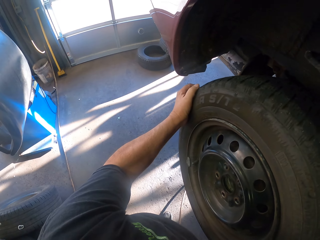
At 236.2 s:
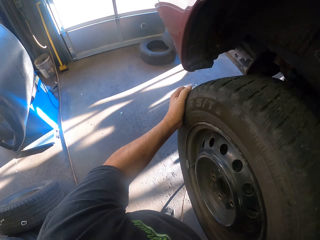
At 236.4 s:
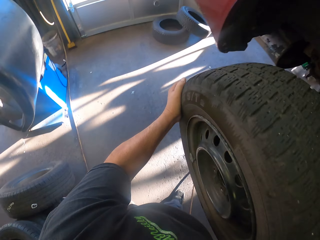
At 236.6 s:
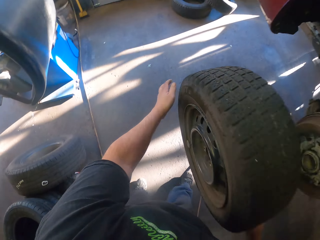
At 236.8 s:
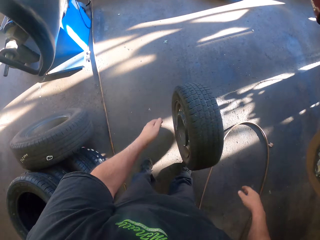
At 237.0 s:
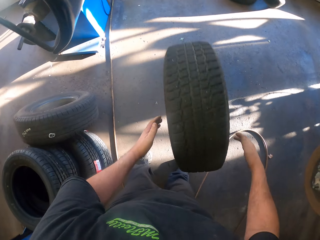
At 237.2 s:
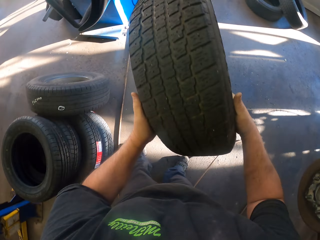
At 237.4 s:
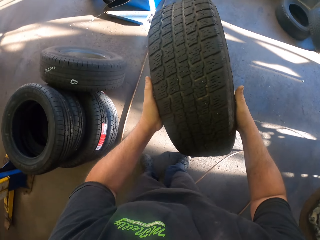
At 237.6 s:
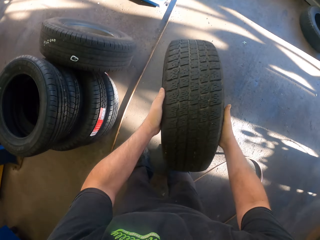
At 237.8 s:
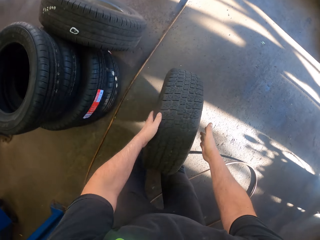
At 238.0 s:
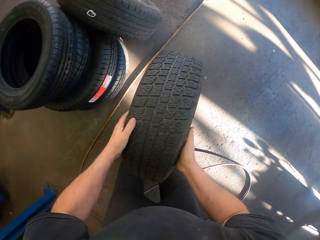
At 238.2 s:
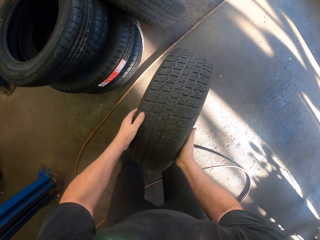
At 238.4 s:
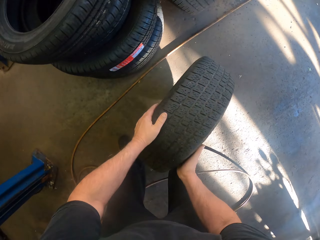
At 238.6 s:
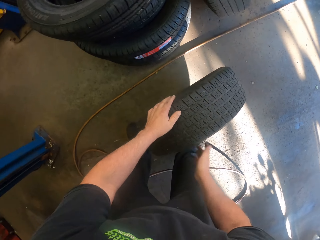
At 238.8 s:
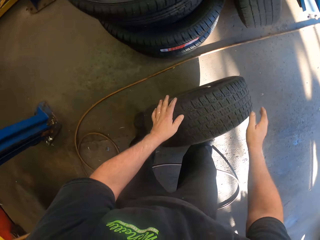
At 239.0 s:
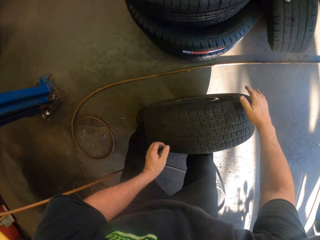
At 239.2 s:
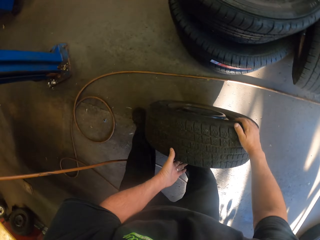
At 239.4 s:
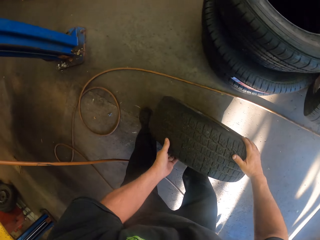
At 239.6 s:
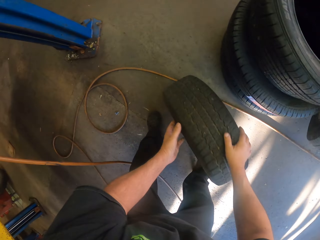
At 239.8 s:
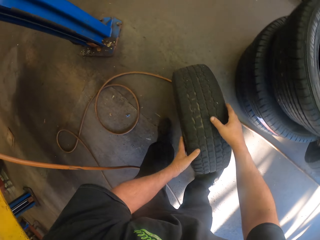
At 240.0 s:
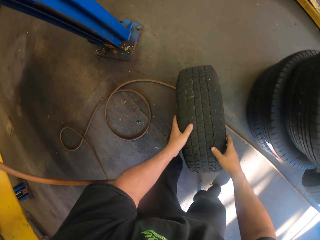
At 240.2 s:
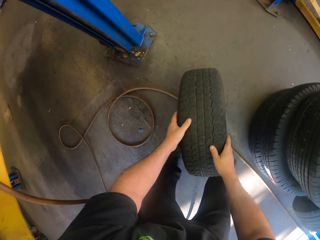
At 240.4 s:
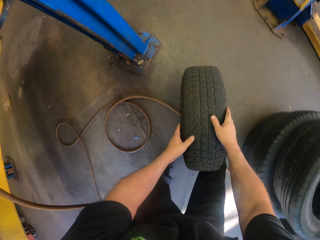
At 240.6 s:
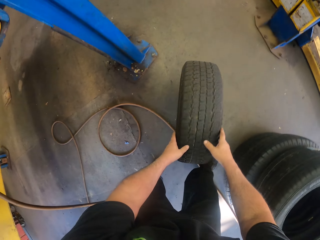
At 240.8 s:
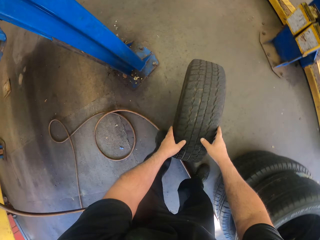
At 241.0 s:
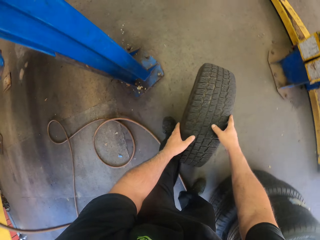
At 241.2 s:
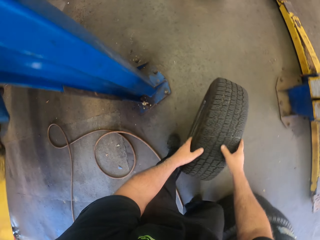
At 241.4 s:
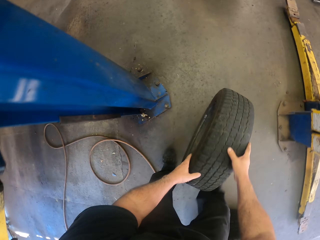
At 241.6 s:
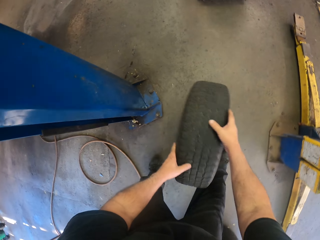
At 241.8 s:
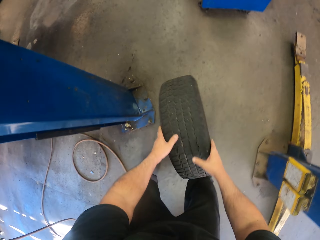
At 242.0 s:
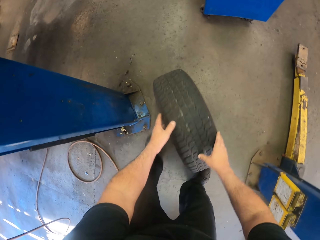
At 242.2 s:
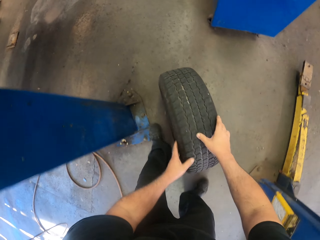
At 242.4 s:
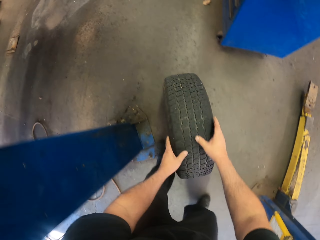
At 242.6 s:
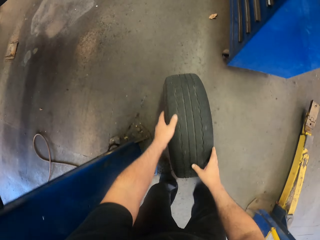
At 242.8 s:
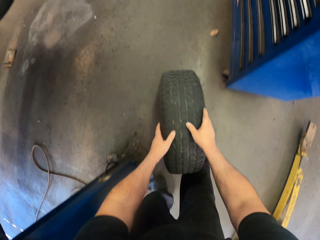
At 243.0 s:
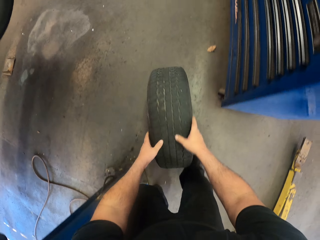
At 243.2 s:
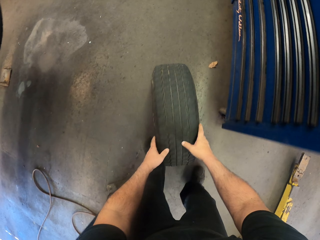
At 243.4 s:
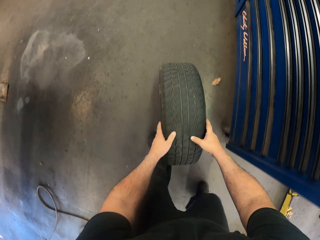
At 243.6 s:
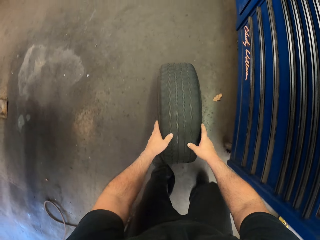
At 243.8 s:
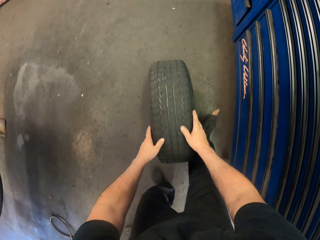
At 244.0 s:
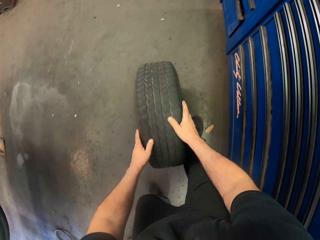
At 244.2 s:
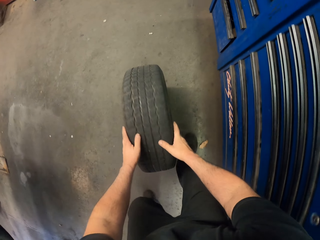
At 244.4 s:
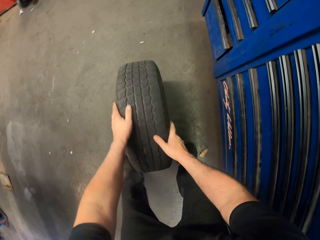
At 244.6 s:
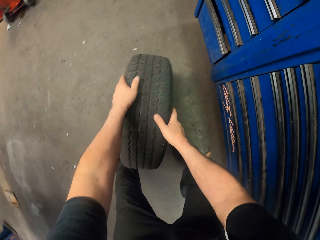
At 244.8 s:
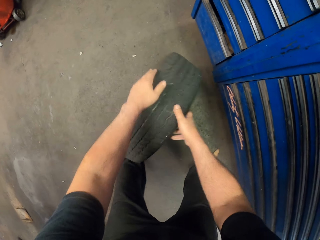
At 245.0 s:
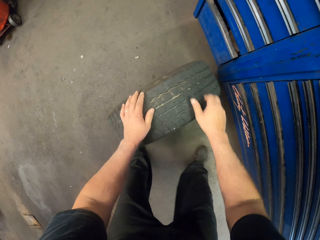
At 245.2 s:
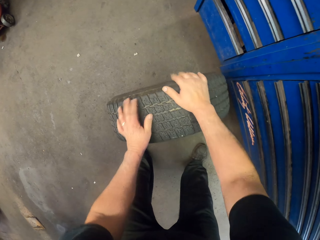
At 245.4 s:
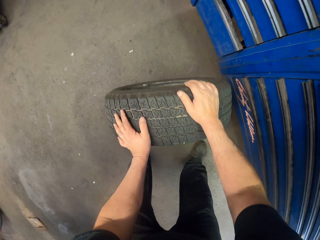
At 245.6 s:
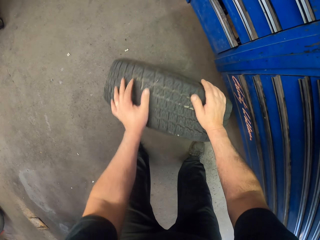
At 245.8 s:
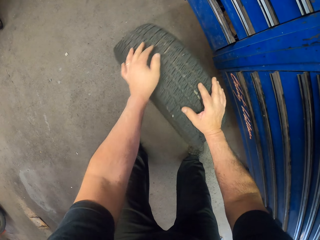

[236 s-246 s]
The camera wearer removes the tire from the car. They rest the tire on the floor. They ride the tire on the garage floor.

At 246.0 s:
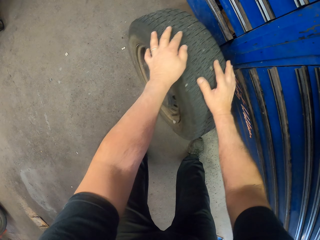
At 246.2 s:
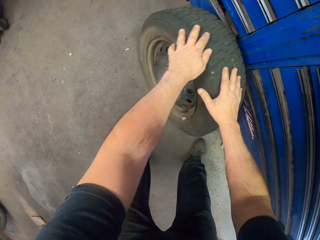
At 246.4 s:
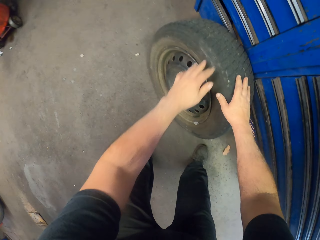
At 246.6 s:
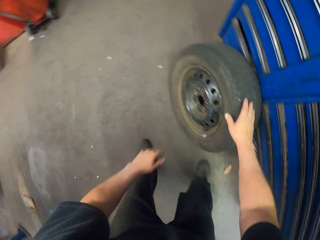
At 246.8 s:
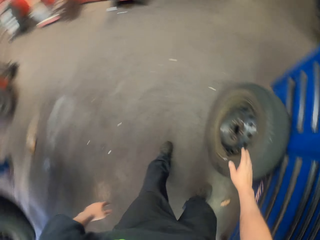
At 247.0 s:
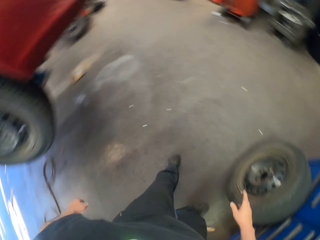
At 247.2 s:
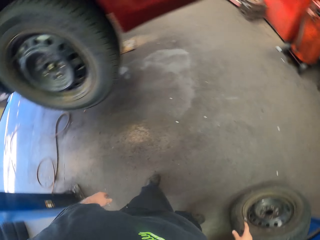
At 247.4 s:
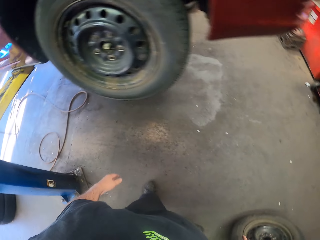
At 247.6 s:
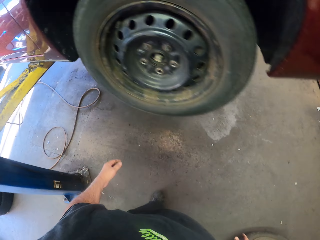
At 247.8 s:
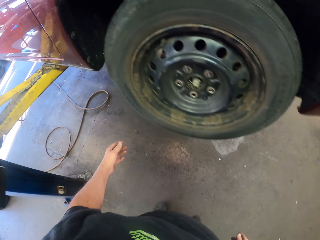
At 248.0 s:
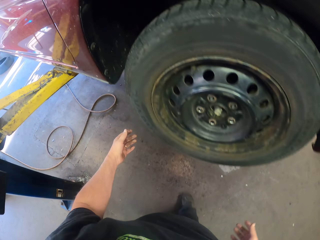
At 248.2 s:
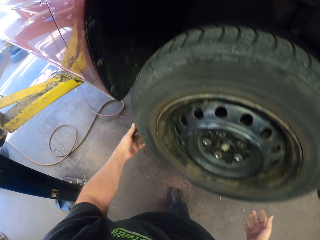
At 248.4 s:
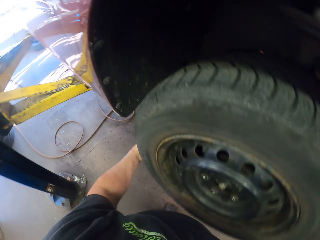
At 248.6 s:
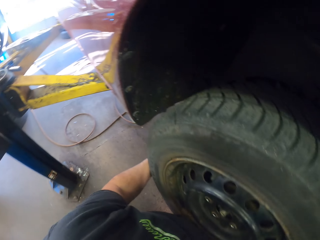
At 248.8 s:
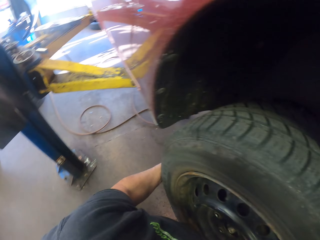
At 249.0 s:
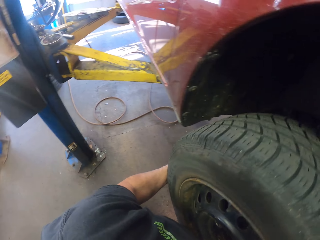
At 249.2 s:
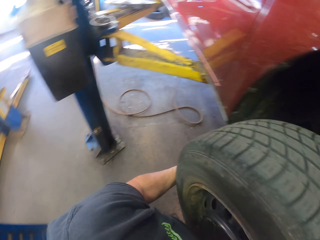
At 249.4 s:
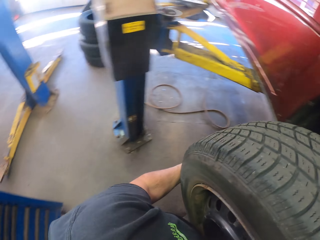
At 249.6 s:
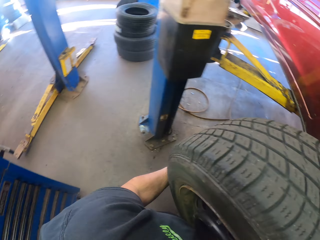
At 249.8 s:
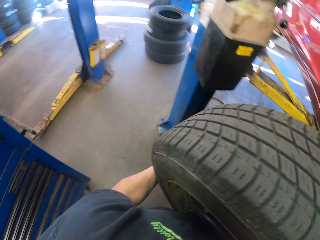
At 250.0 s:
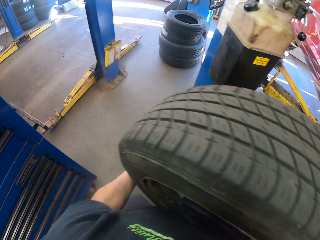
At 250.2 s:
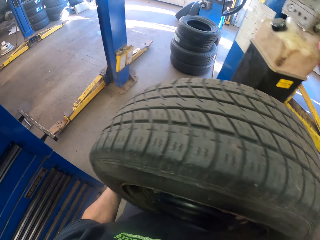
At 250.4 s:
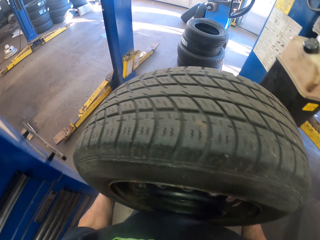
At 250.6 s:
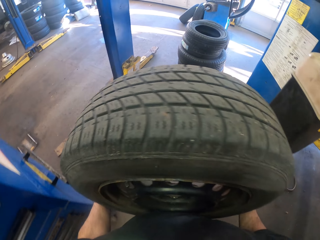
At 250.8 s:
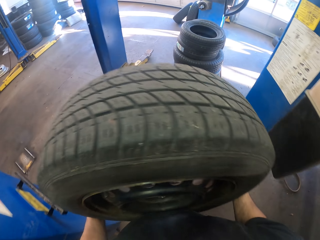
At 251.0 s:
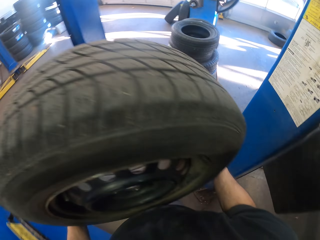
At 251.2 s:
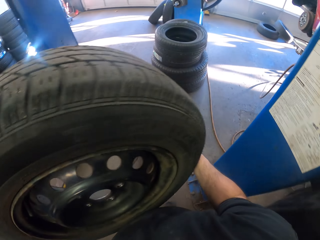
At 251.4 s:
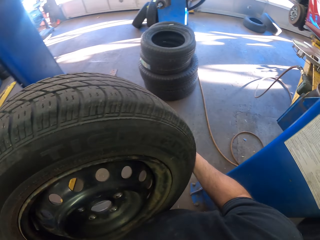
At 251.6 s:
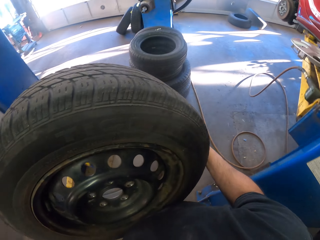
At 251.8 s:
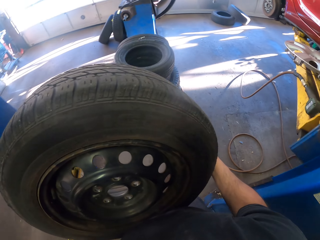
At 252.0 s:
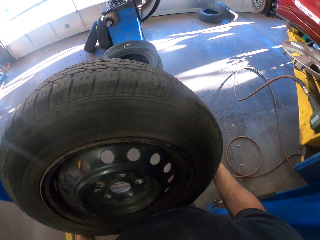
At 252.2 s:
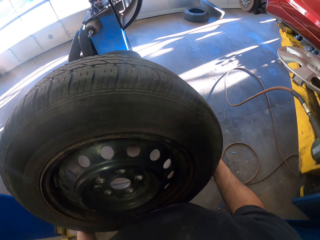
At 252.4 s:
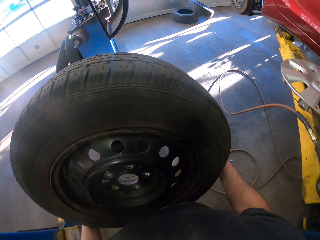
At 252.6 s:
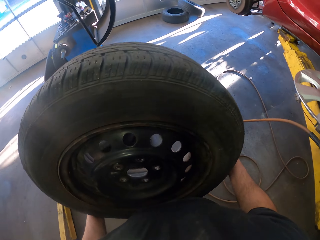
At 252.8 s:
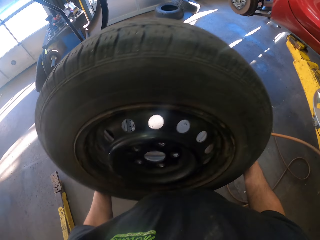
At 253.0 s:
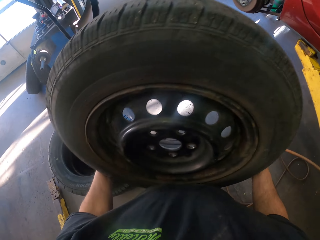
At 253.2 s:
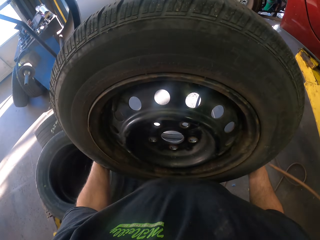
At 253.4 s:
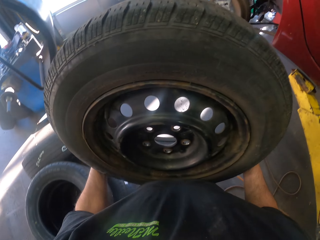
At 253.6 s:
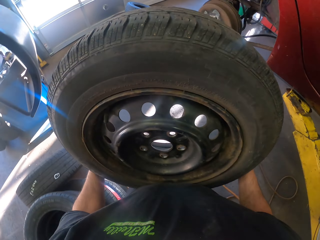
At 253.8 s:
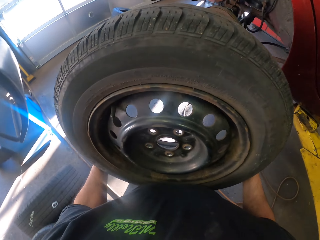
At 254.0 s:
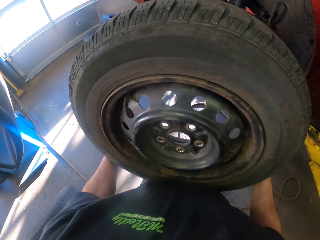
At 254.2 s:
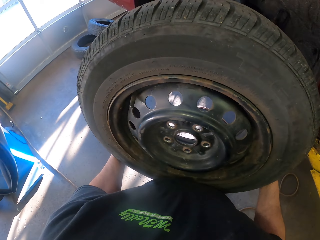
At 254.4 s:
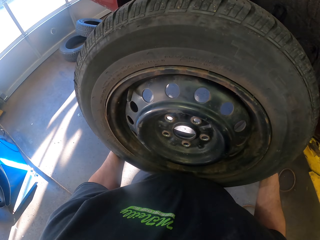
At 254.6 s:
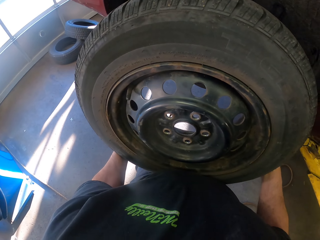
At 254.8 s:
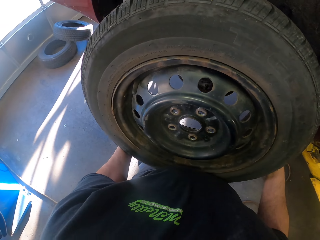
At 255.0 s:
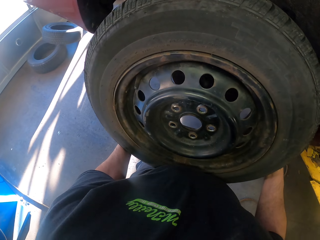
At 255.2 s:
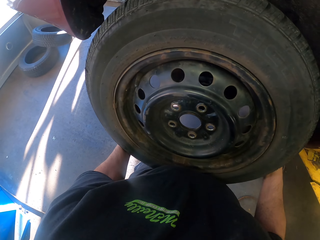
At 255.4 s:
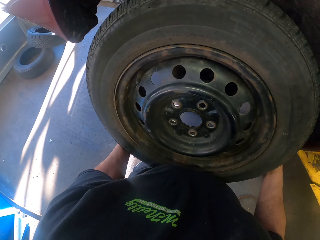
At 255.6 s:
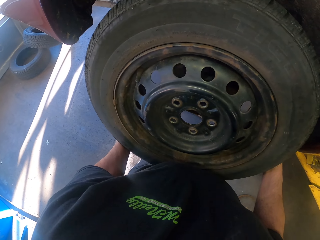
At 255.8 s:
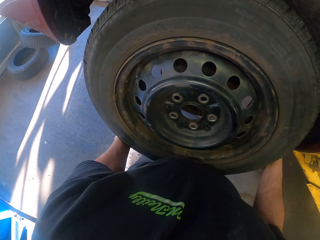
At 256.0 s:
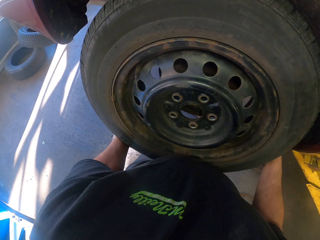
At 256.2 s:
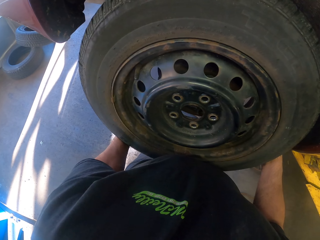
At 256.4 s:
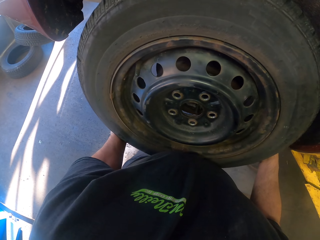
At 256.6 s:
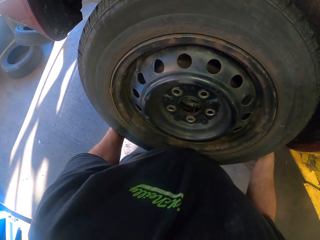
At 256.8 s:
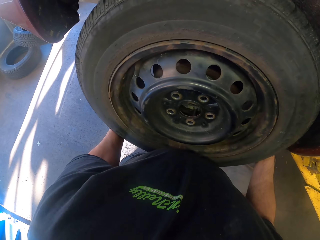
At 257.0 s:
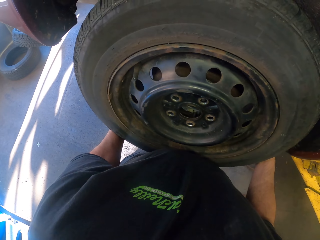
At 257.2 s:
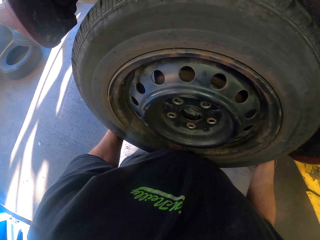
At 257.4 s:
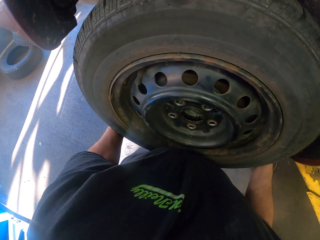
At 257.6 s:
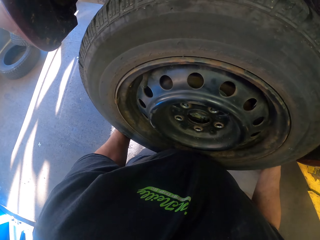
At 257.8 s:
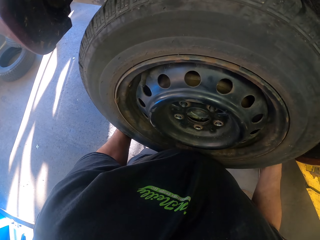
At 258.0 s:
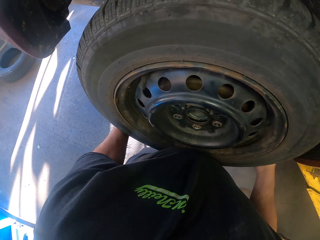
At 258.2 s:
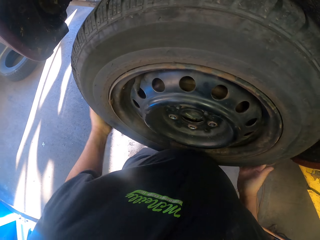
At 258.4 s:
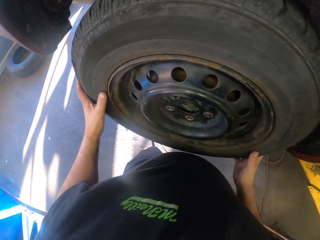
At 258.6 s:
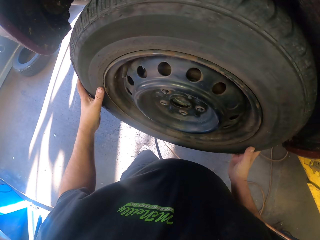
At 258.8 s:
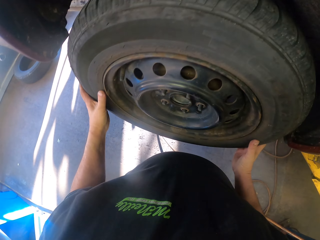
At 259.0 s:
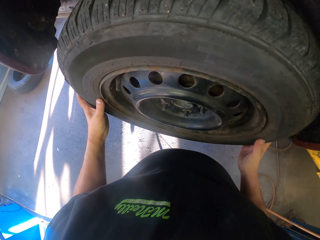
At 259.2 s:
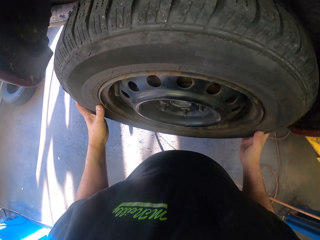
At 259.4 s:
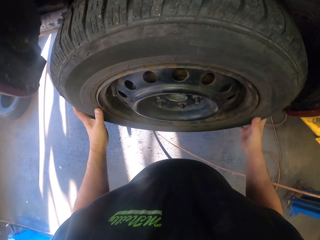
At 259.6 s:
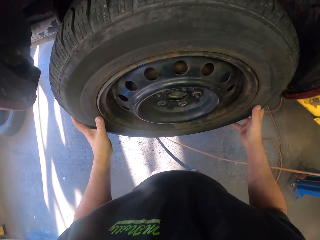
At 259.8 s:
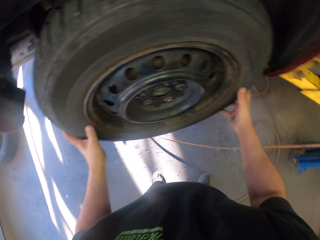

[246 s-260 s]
The camera wearer rests the tire in the garage floor. They remove the tire from the car. They carry the tire. They fix the tire on the wheel. They place the car tire back on the car.
